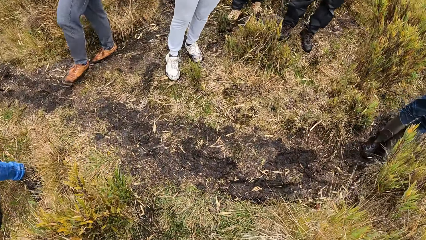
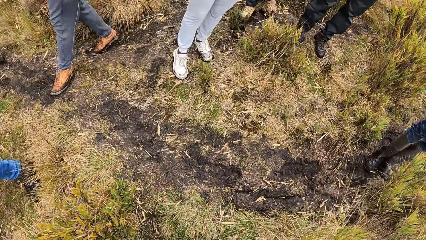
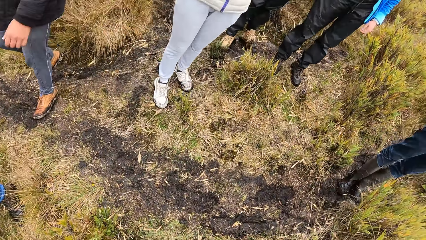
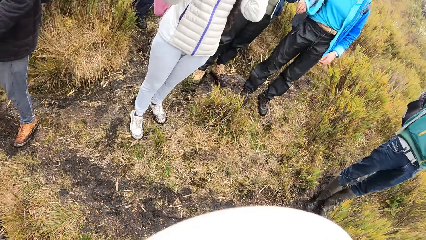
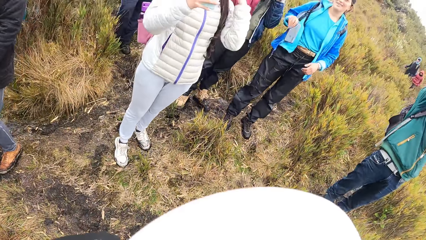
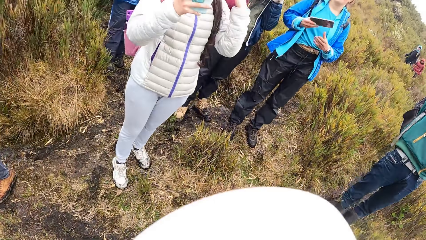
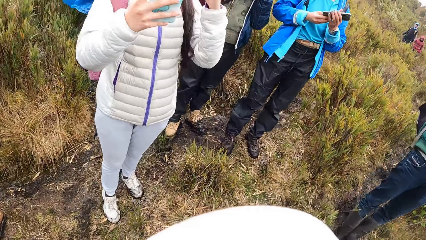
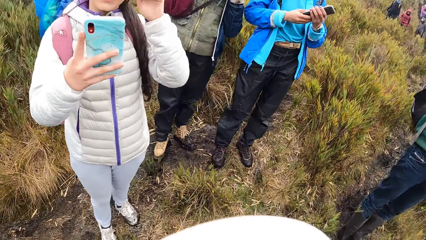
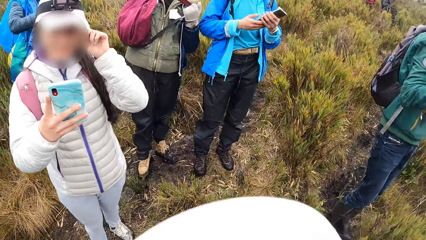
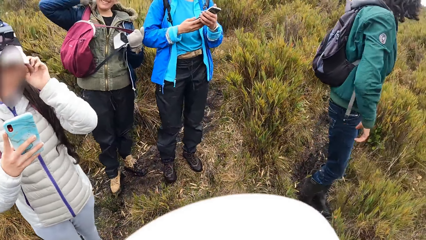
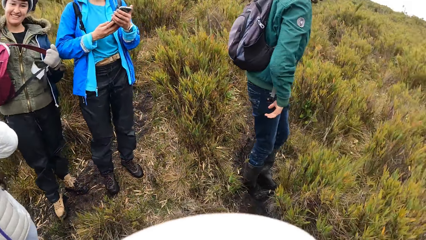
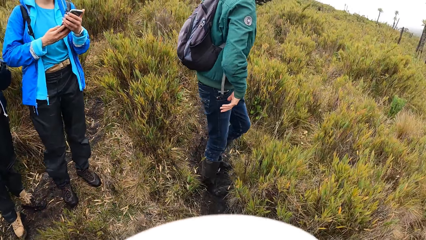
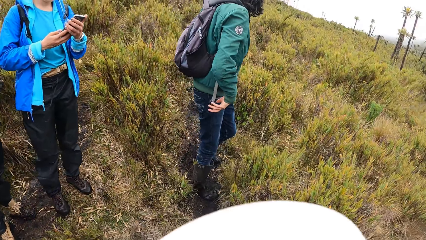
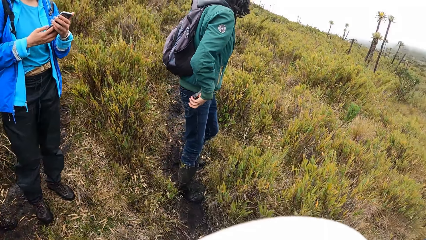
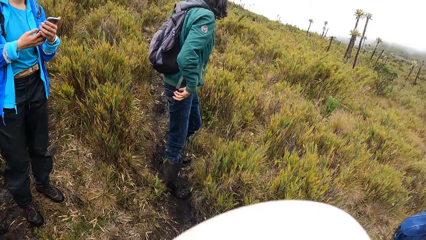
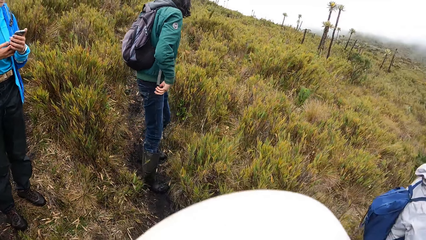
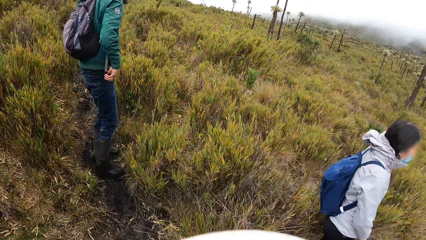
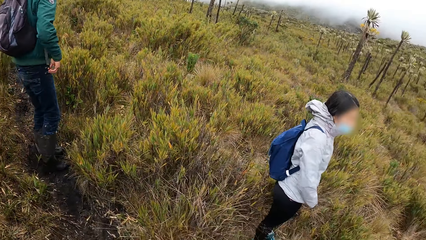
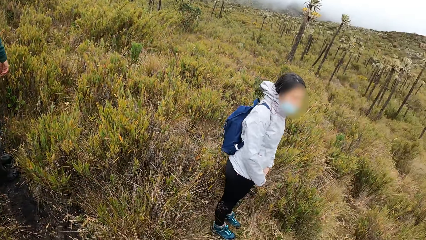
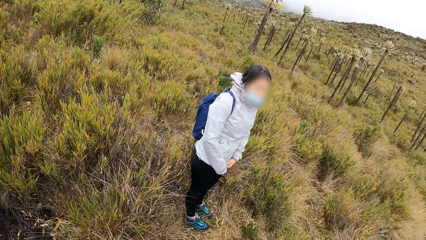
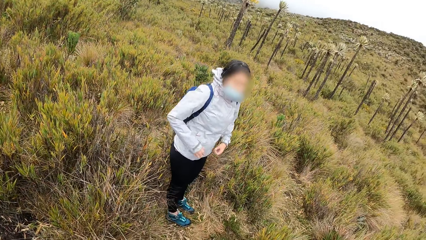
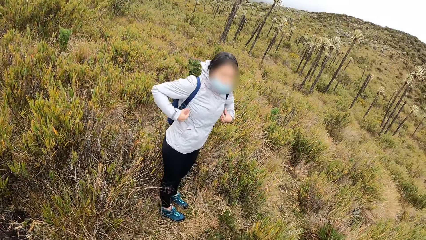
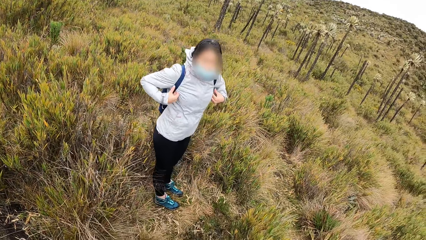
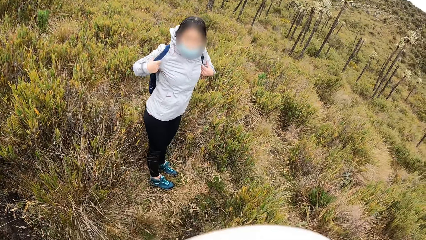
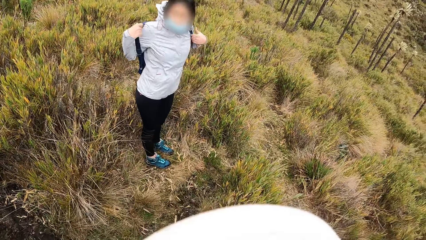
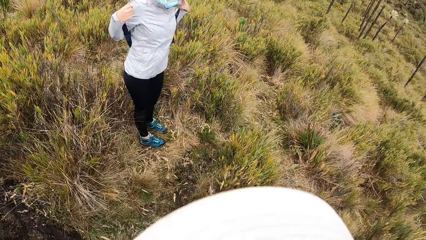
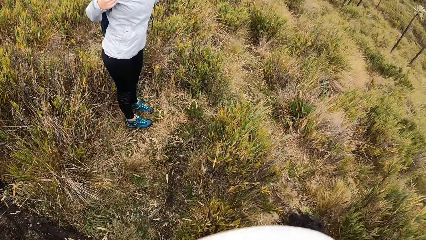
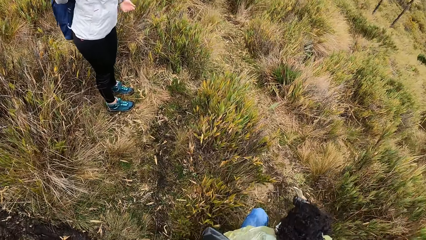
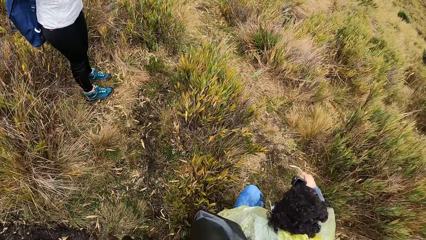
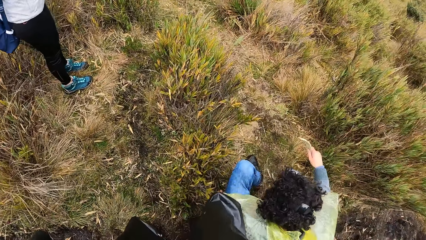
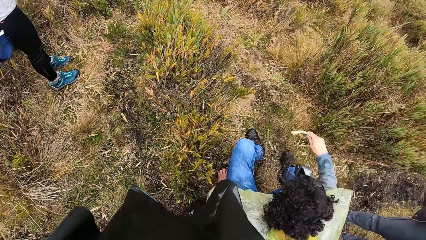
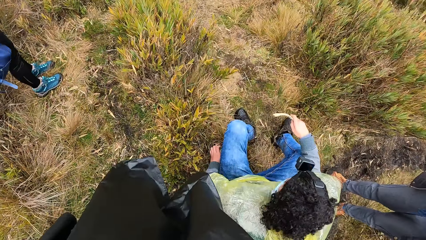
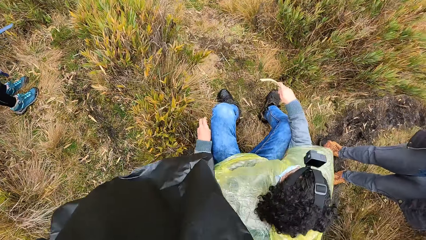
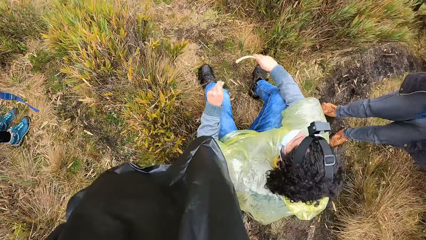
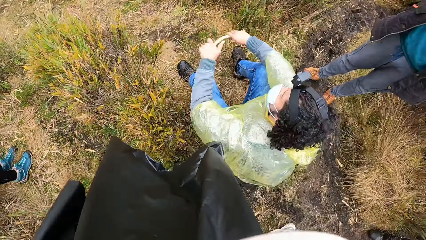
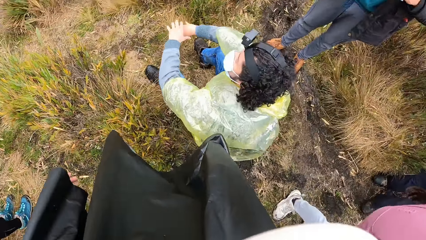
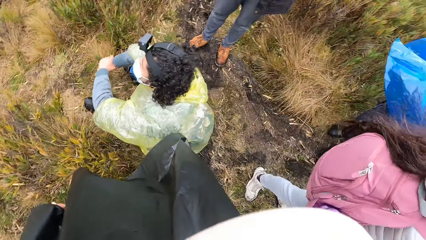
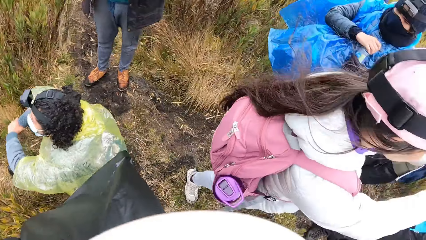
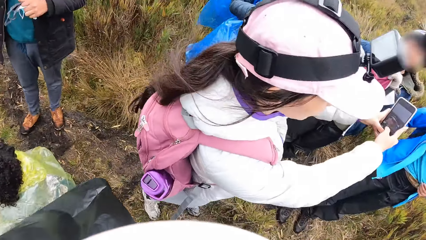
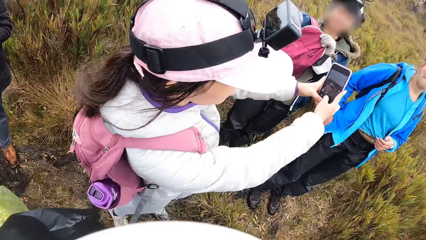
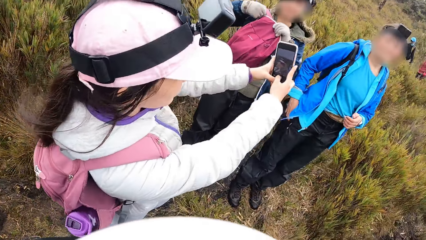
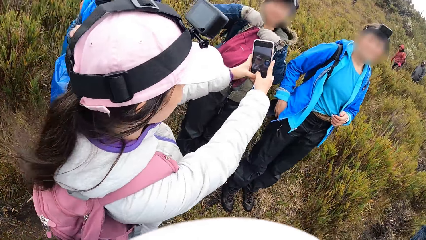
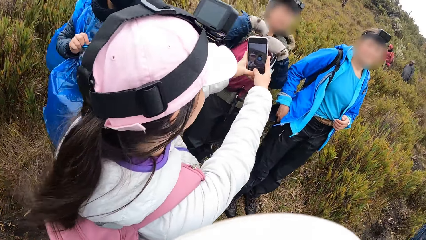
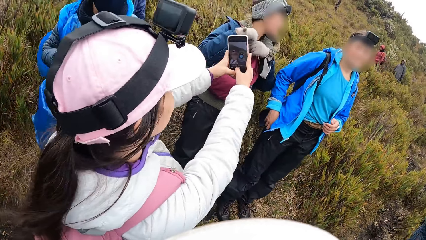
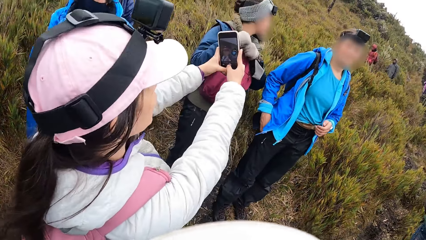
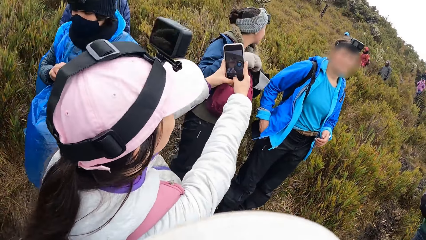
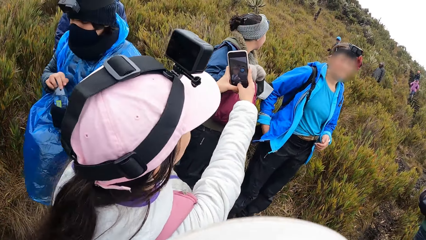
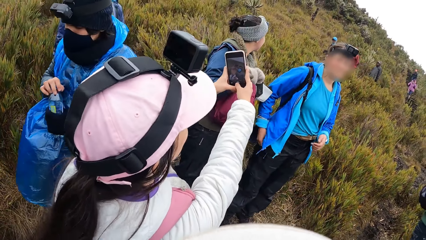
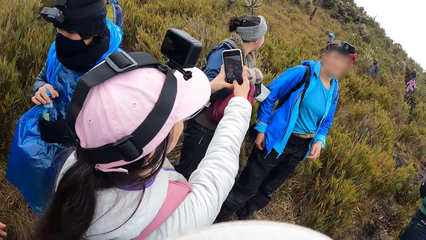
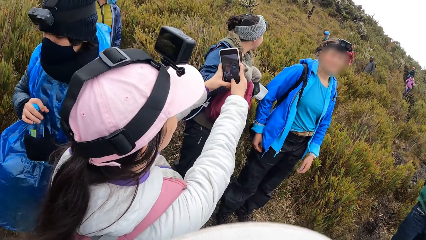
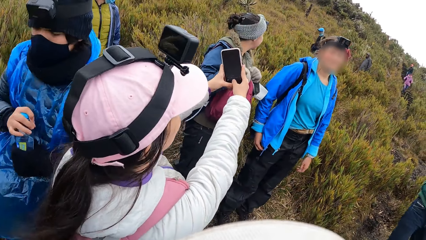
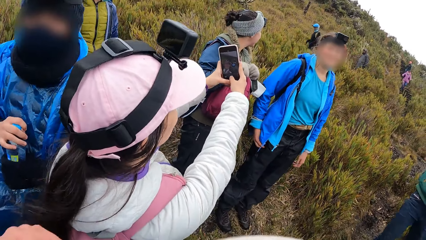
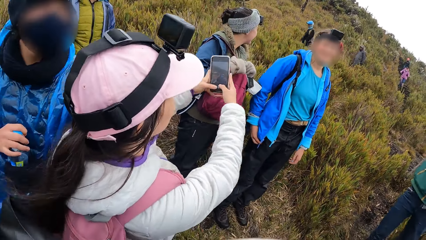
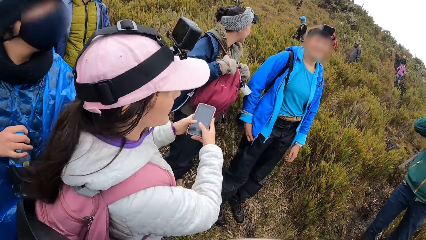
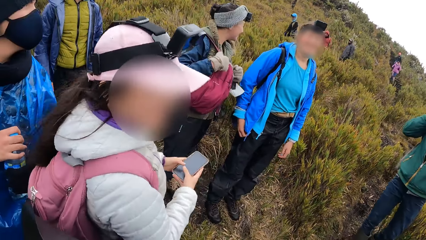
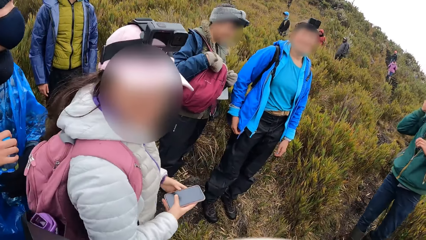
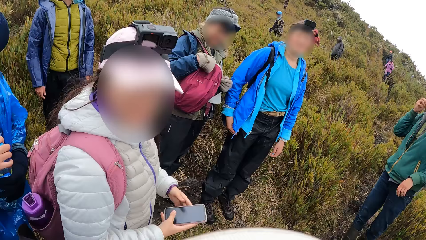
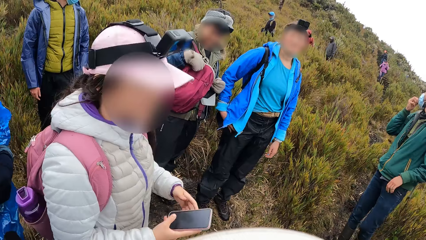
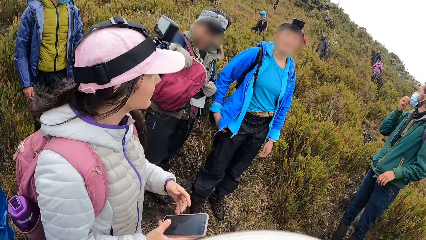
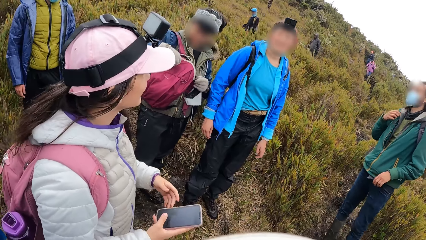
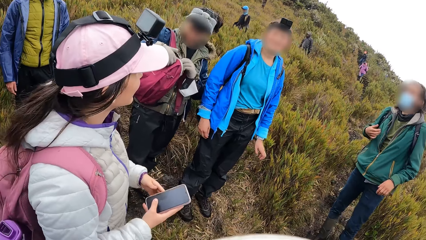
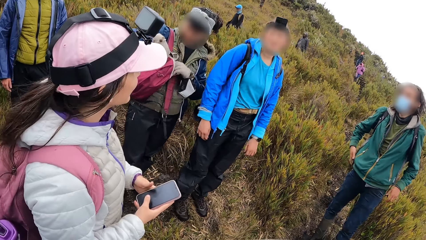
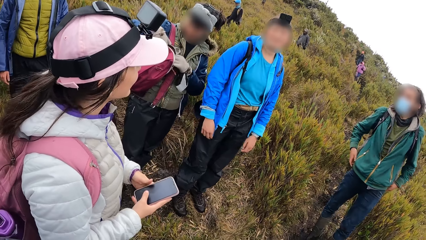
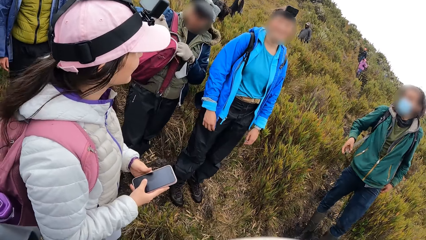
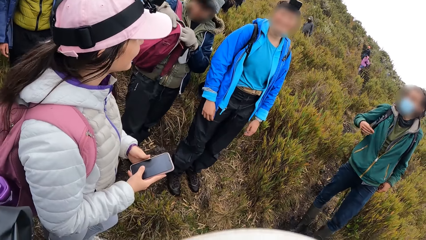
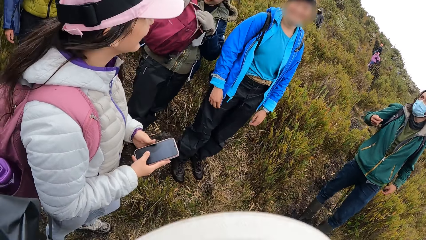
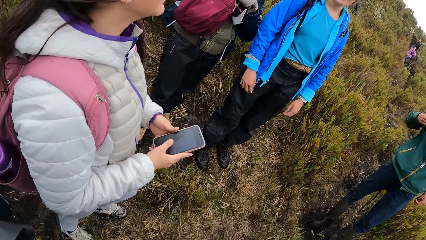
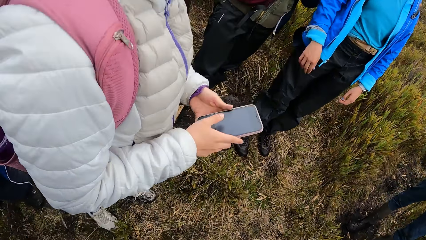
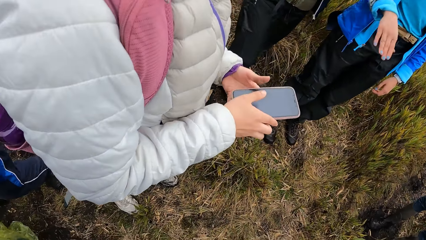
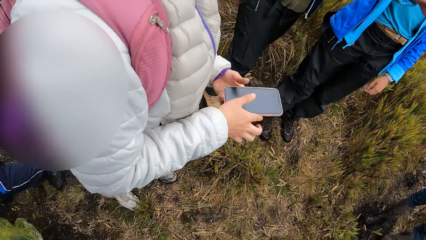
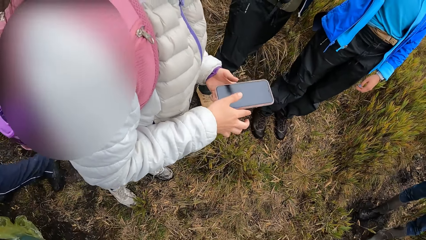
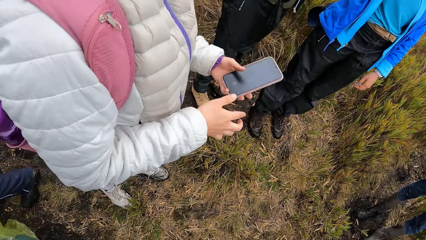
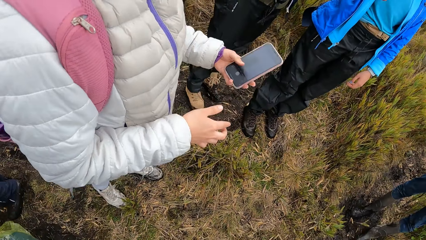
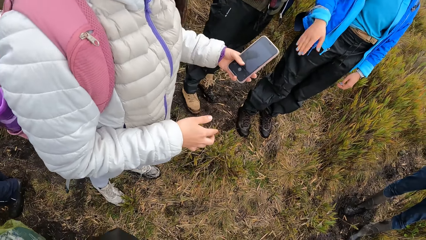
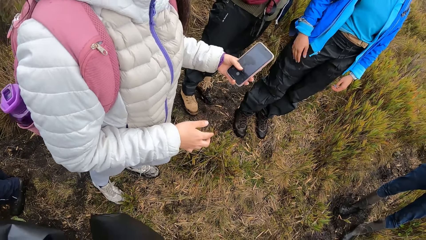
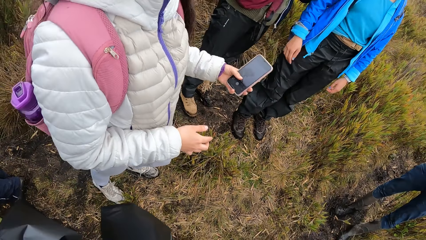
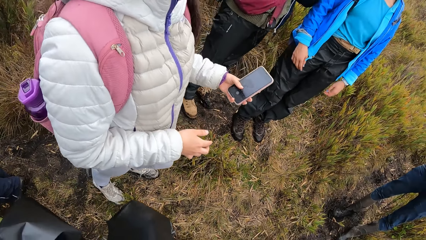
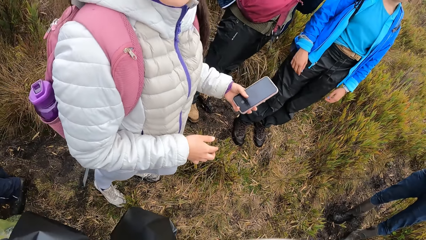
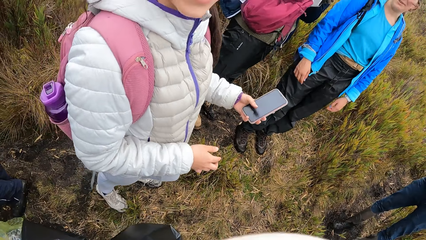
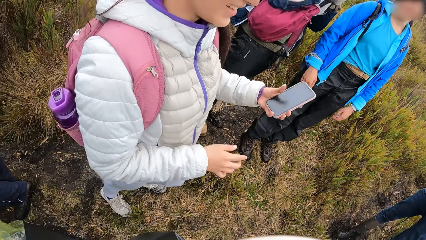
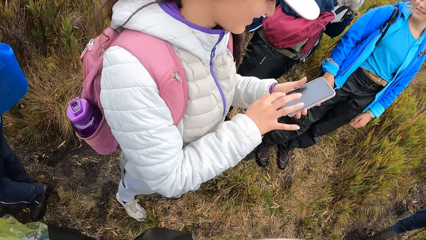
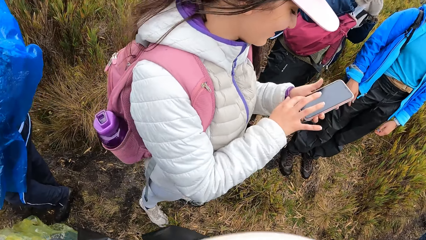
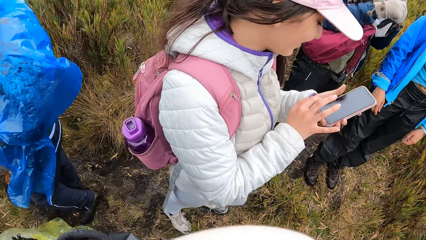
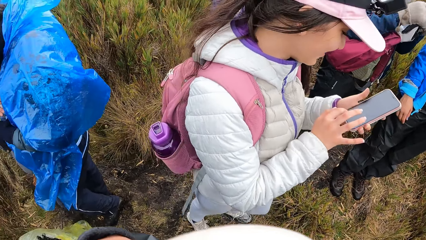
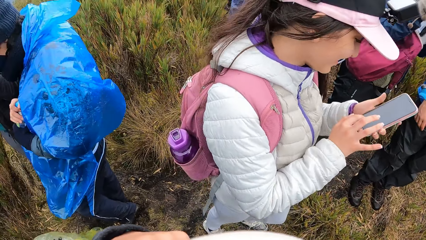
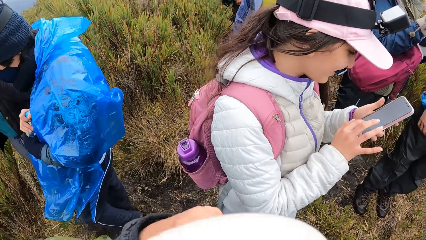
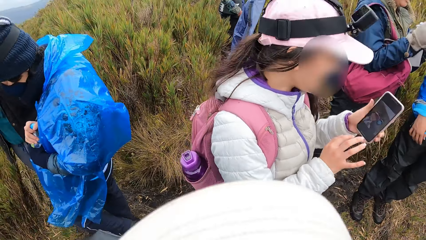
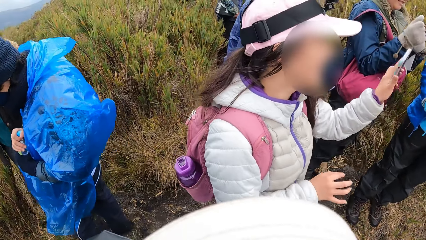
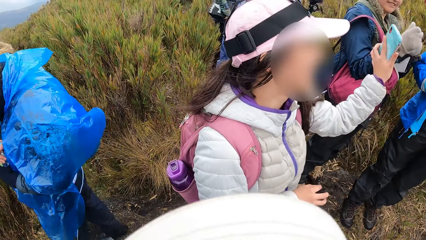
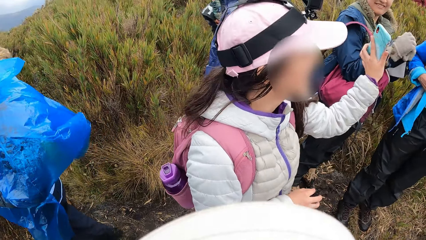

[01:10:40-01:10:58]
A woman passes a mobile phone to her left hand with her right hand. The camera wearer looks around. Another woman removes a backpack from her back with her hands. A man sits on the floor. A third woman takes a selfie with a mobile phone in her hands. A fourth woman searches a backpack with her right hand. The third woman operates the mobile phone with her hands.
